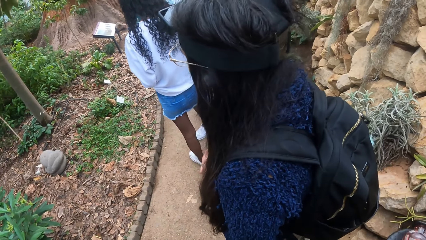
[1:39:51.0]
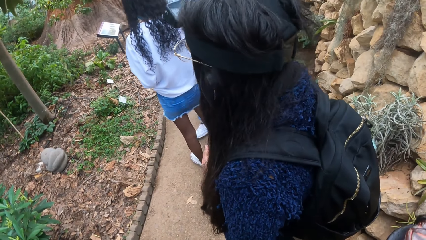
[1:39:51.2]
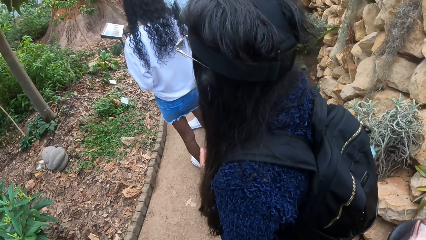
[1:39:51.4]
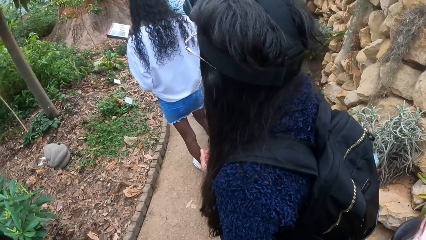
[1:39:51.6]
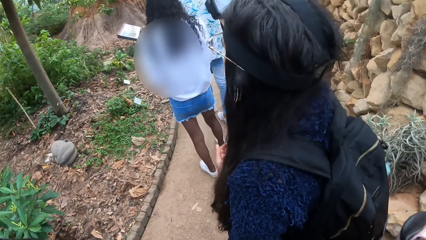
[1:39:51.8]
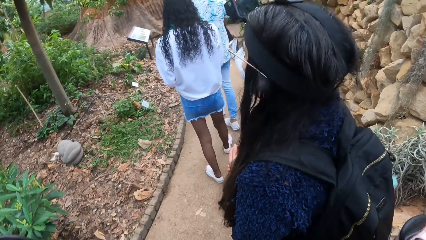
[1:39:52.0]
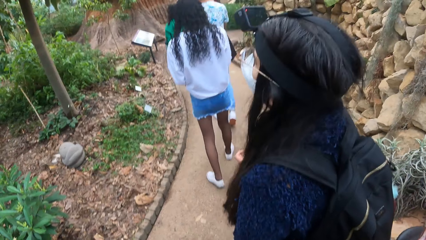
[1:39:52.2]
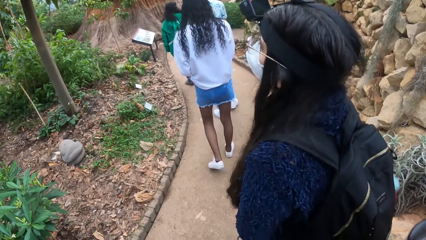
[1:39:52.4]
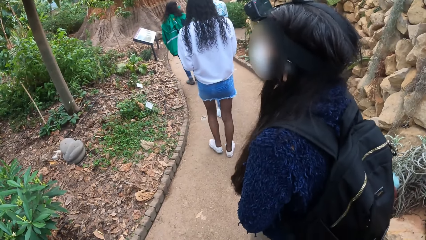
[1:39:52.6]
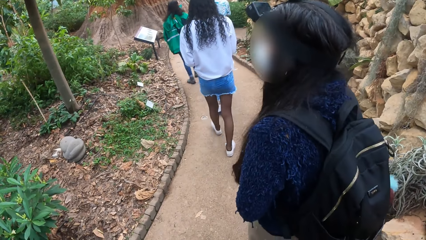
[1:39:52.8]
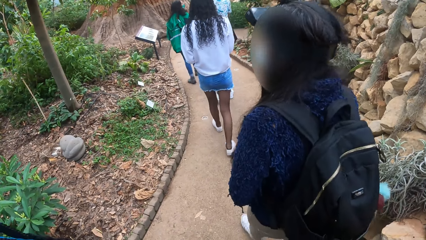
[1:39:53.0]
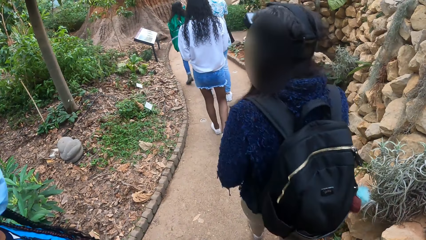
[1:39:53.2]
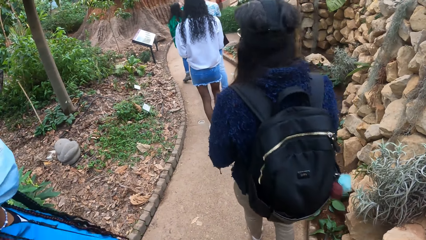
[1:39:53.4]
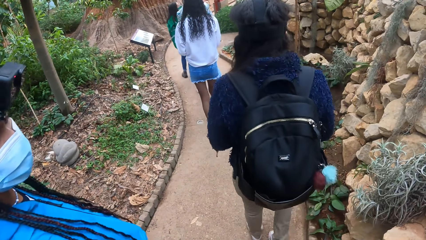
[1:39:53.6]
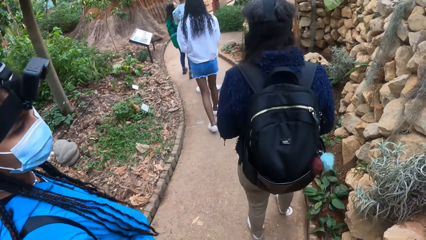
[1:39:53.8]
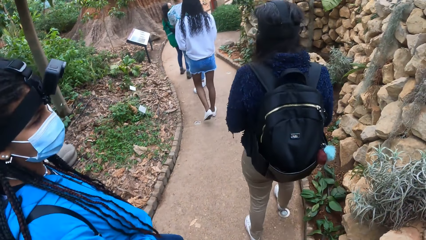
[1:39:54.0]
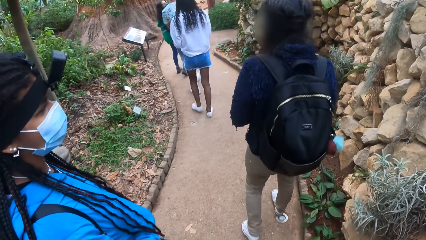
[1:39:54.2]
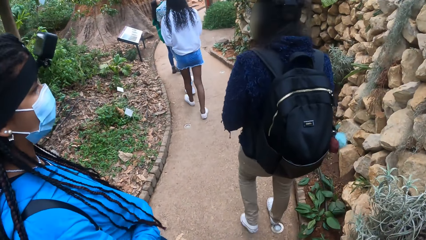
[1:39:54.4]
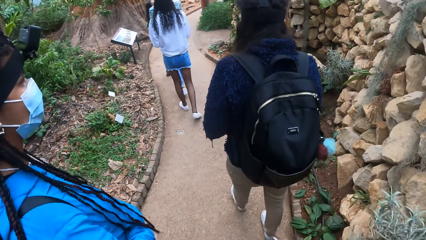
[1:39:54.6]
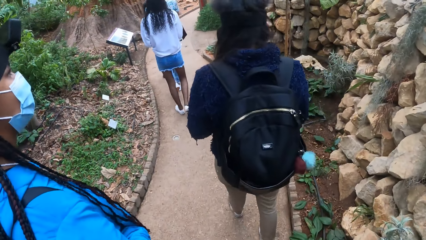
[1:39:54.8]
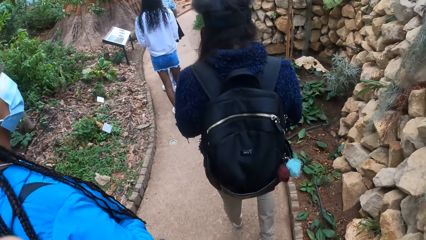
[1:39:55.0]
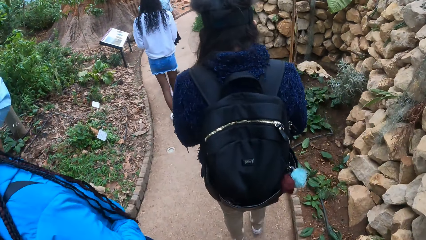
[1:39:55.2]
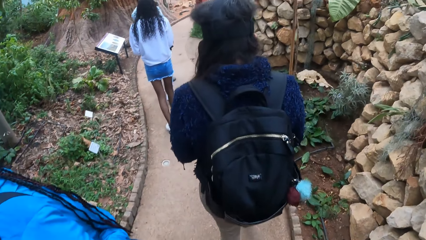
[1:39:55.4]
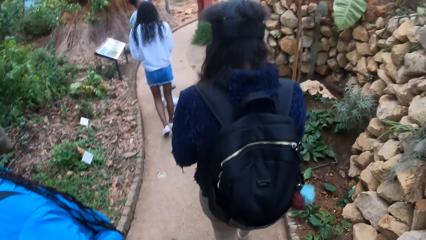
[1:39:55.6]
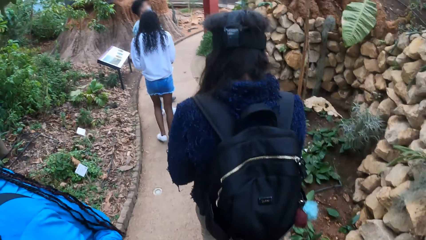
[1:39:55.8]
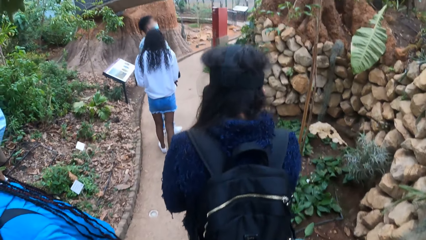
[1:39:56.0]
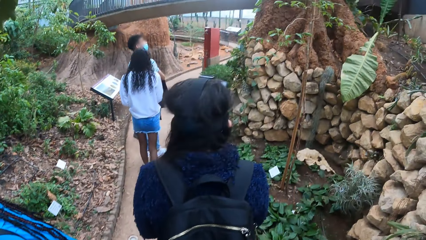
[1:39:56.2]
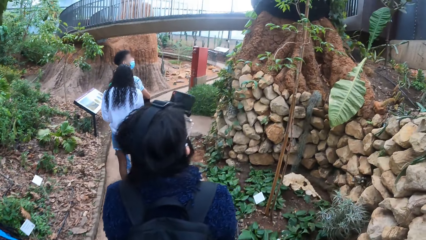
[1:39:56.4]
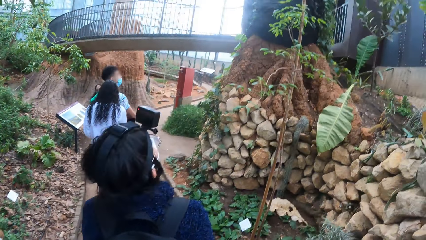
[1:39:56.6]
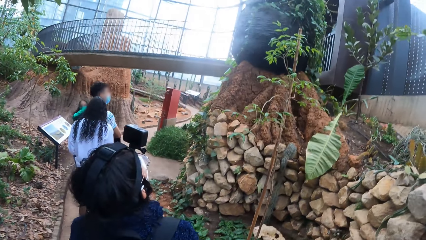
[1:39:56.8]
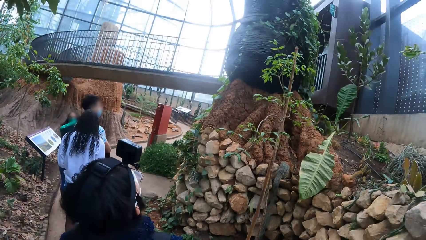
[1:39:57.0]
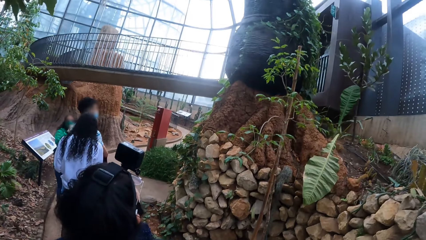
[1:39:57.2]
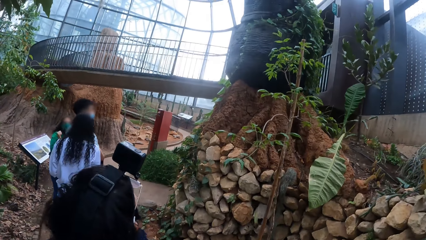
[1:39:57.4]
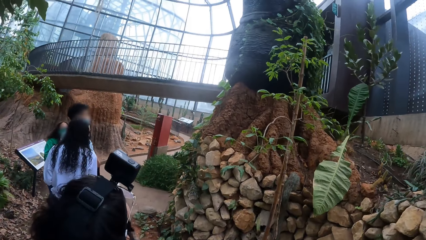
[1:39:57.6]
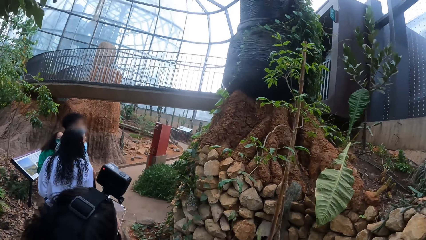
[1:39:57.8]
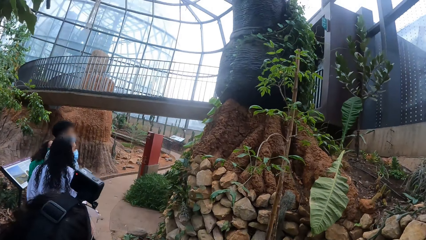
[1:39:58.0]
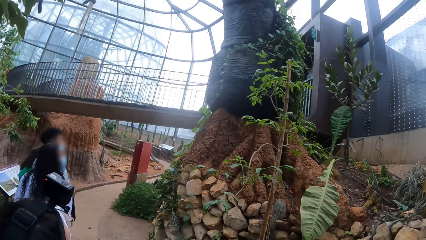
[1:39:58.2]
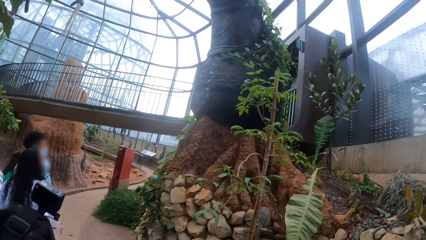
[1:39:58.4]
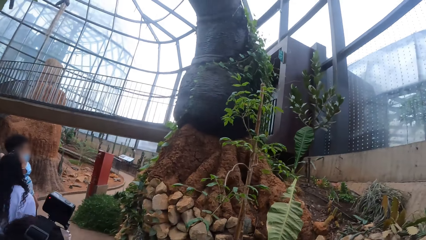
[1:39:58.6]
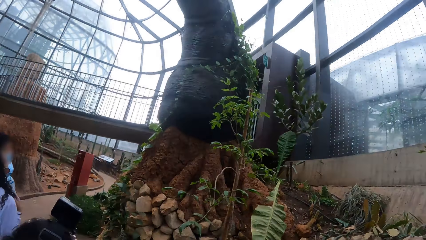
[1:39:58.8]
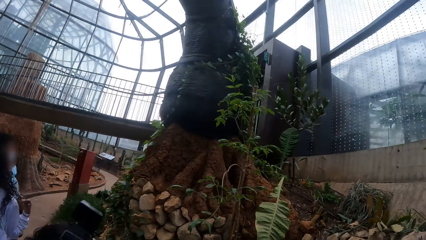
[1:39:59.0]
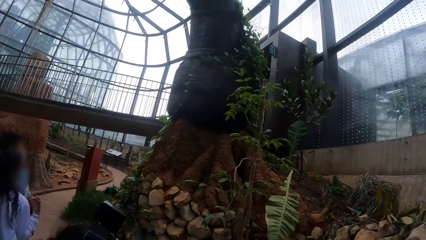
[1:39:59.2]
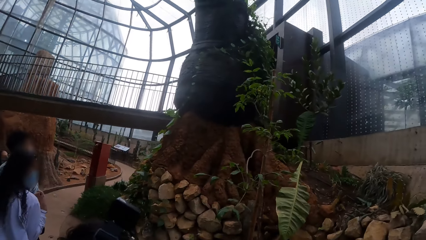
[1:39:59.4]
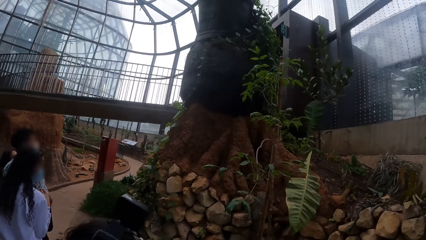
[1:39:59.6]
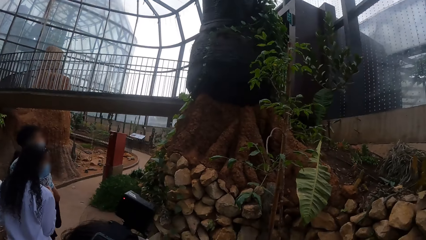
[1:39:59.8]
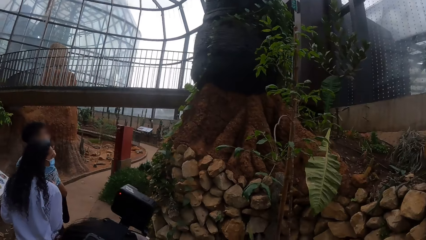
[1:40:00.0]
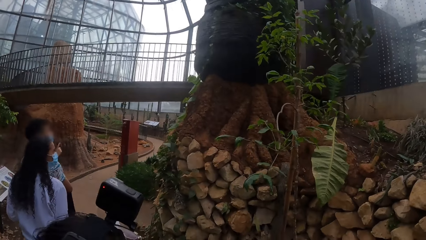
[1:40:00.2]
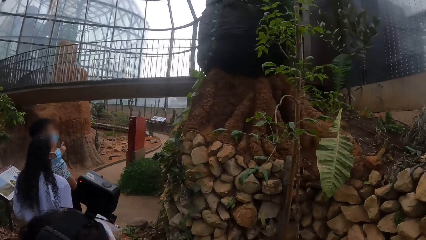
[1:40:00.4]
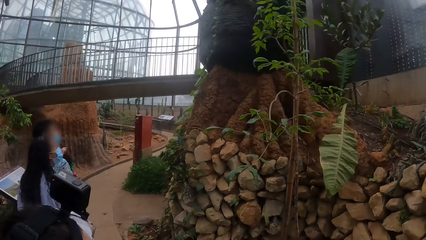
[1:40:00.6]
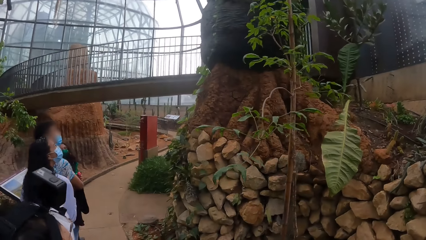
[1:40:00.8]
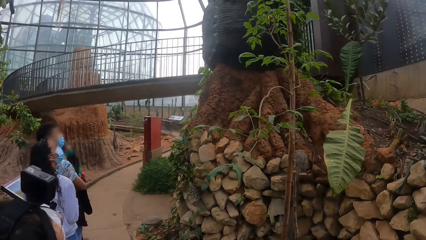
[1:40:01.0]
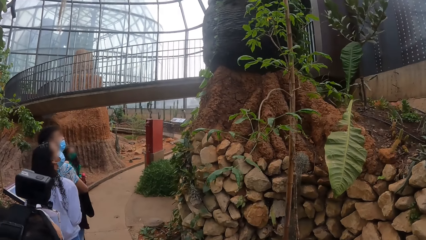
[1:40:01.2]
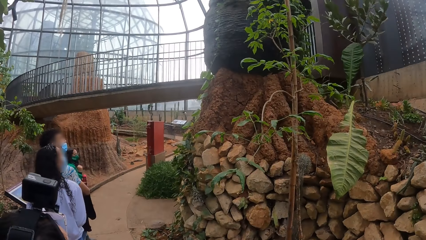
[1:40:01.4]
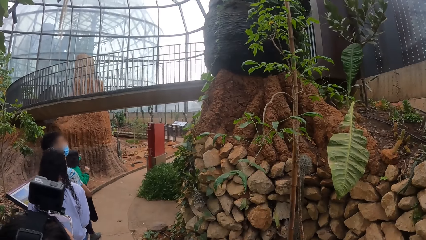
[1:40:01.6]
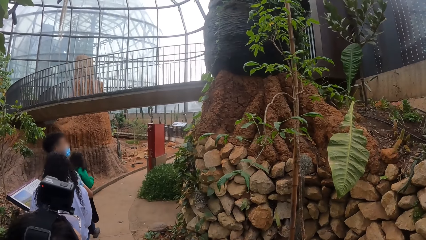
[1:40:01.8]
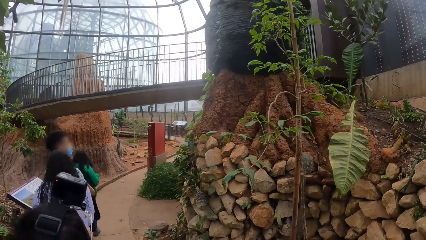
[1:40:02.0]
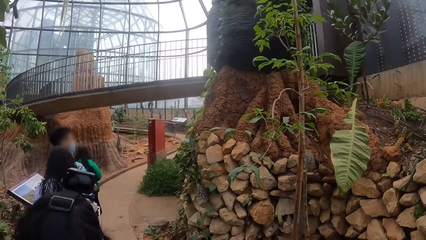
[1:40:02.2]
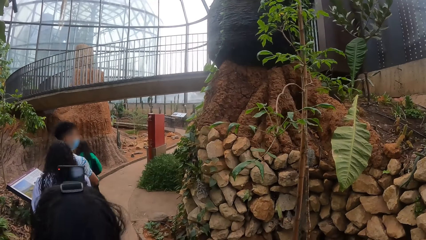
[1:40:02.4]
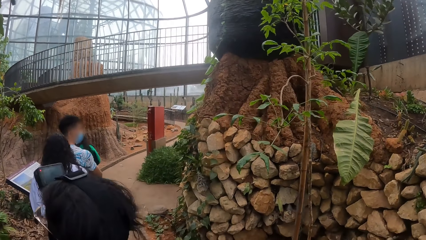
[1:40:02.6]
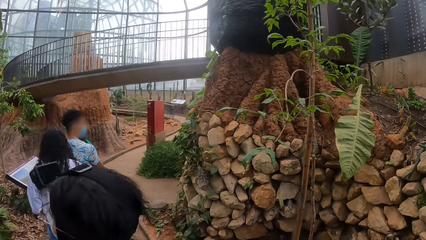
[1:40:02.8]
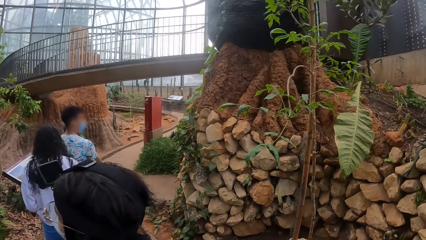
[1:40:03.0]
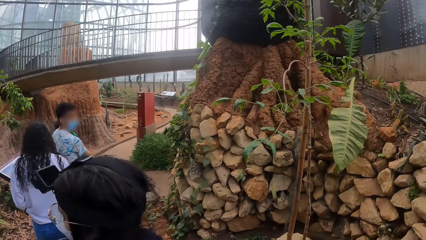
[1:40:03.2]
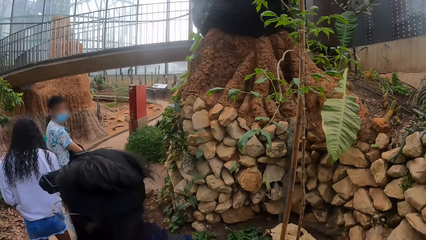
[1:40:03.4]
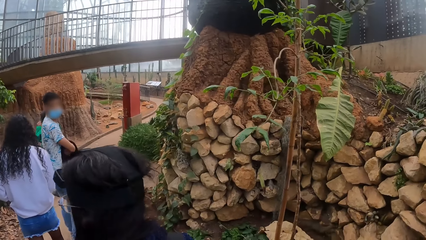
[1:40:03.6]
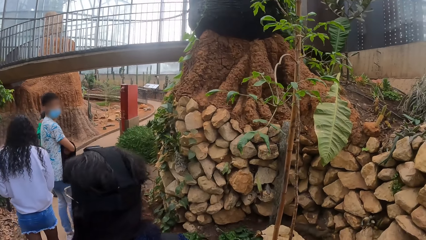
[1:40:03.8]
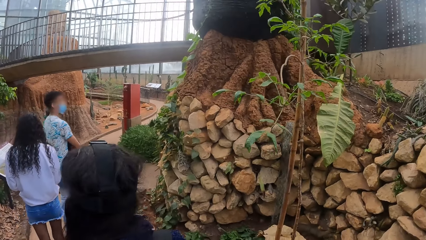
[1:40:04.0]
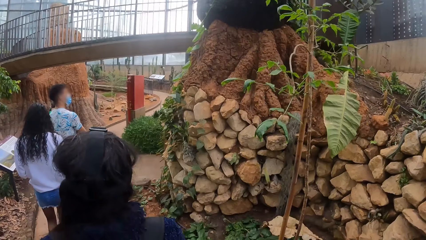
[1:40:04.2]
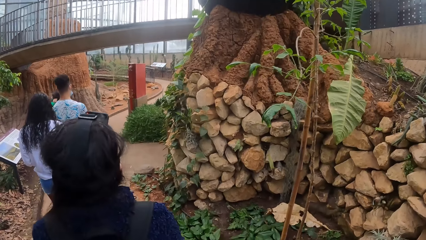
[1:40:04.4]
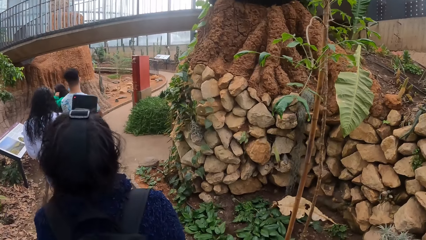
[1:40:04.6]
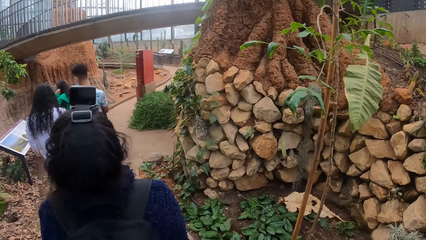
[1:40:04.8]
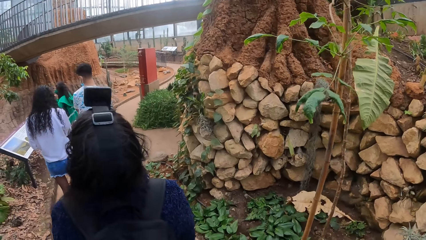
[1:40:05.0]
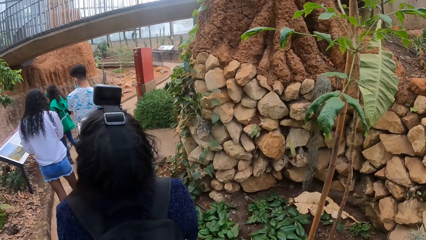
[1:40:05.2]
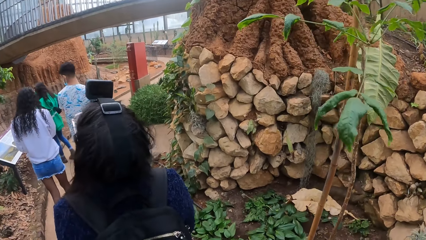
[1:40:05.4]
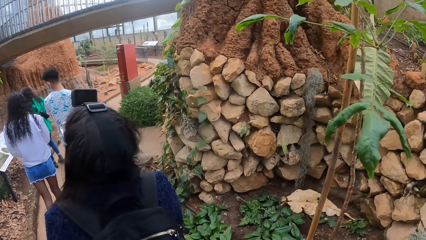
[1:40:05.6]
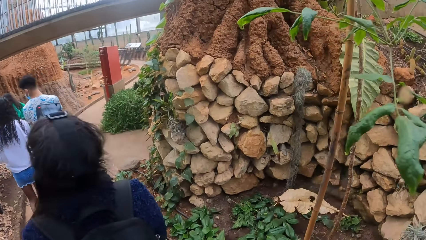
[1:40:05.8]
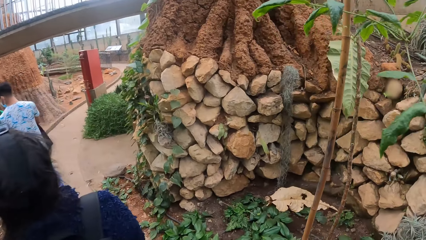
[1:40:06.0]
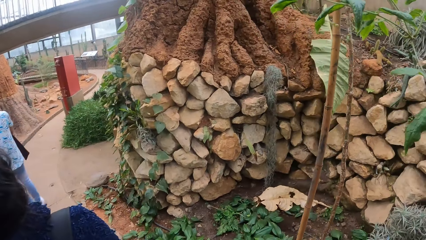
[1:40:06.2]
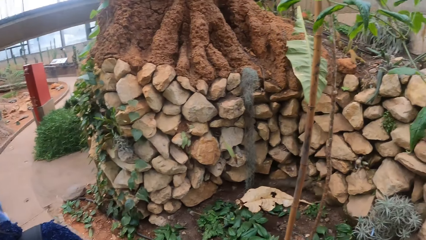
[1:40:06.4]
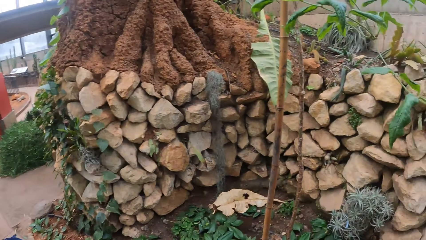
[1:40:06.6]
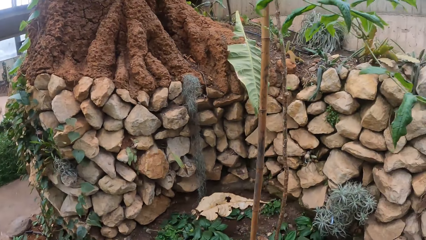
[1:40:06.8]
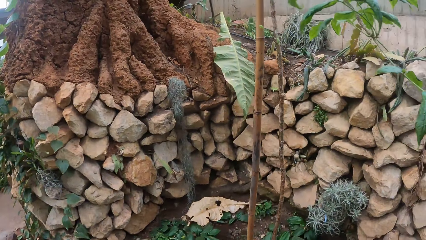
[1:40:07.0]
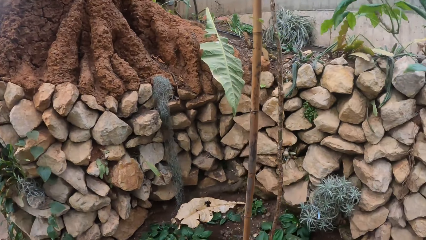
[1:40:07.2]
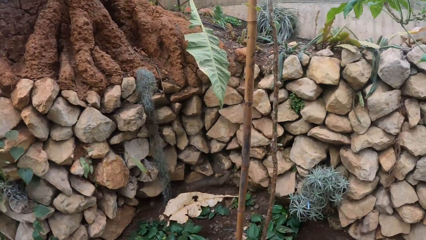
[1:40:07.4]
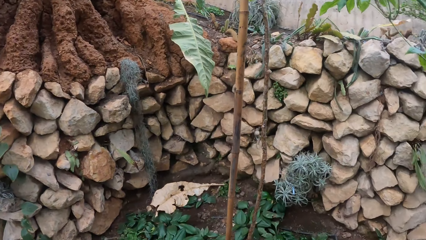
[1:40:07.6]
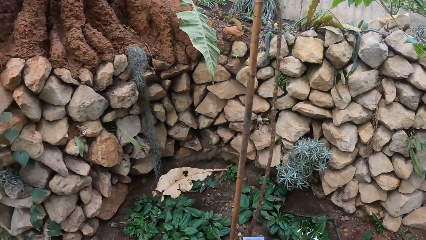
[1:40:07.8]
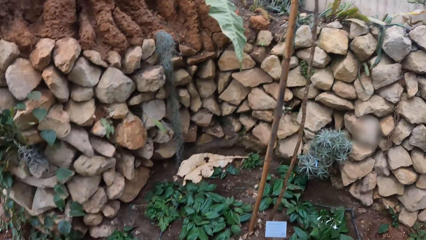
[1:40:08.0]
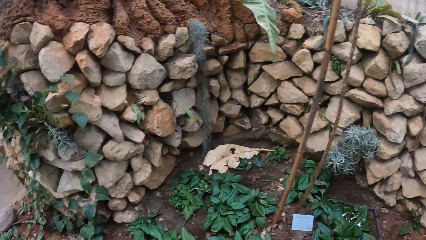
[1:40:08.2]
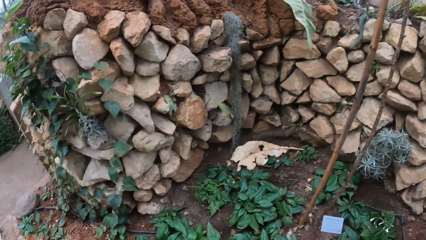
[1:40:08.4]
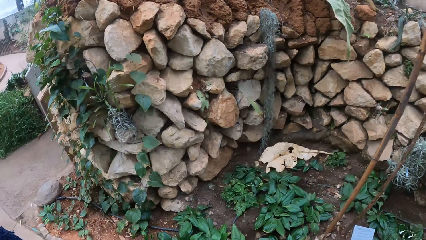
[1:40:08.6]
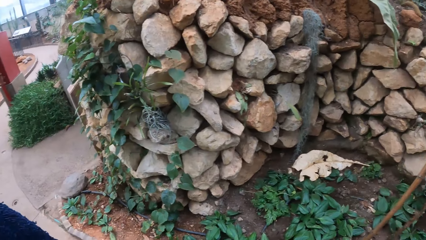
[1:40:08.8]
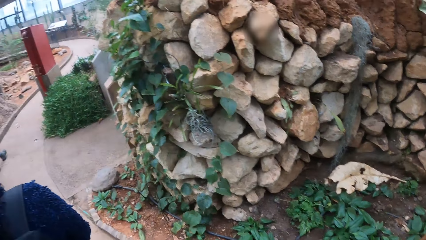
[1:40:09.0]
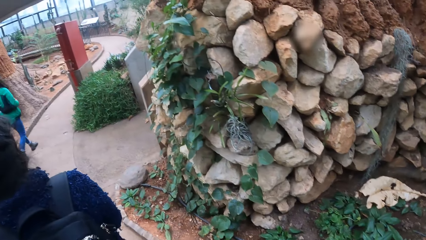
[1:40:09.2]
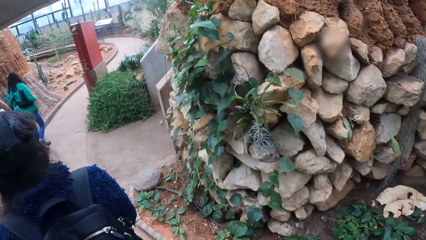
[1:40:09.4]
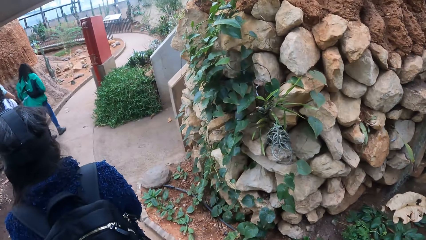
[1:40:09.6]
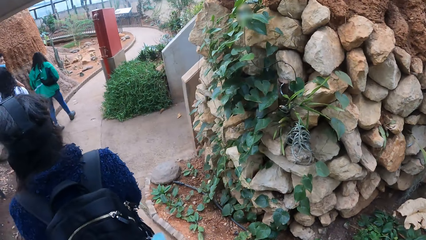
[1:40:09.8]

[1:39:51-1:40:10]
The camera wearer walks down a pathway with a group of people. They look around the area.
